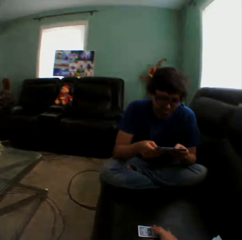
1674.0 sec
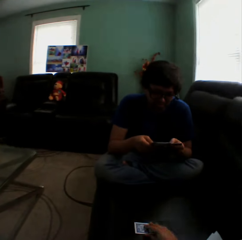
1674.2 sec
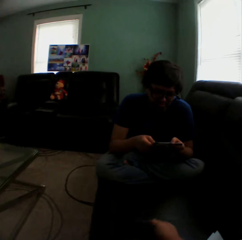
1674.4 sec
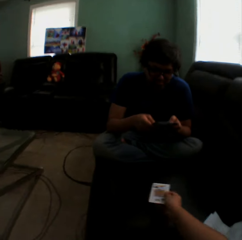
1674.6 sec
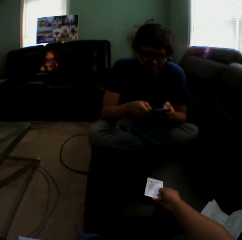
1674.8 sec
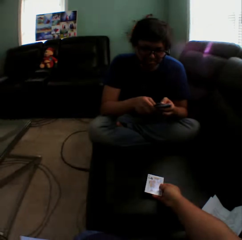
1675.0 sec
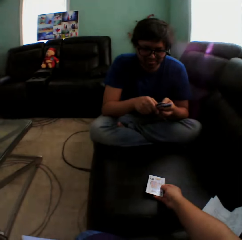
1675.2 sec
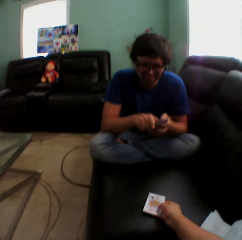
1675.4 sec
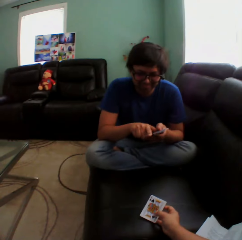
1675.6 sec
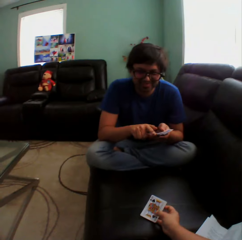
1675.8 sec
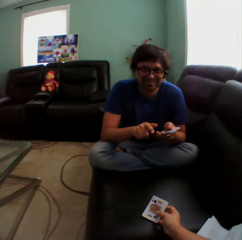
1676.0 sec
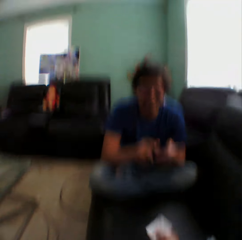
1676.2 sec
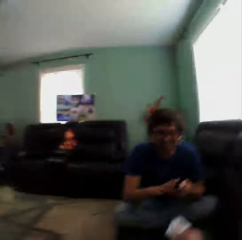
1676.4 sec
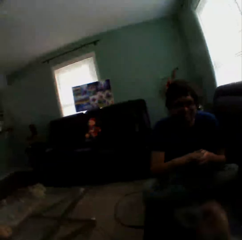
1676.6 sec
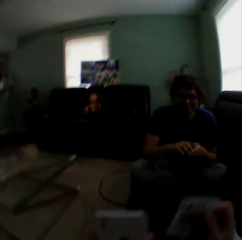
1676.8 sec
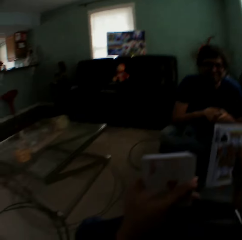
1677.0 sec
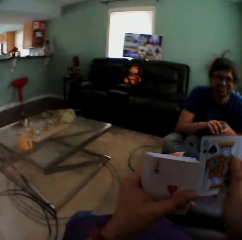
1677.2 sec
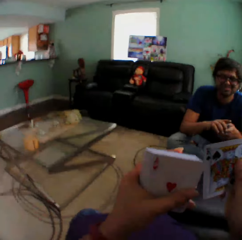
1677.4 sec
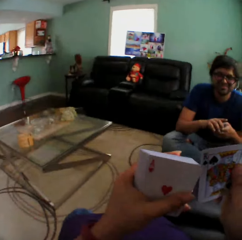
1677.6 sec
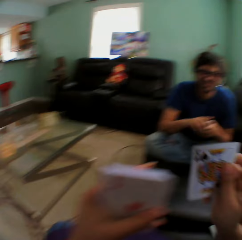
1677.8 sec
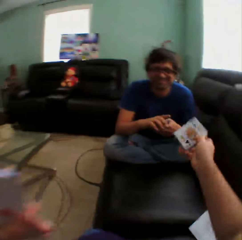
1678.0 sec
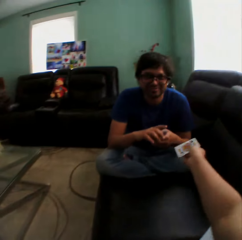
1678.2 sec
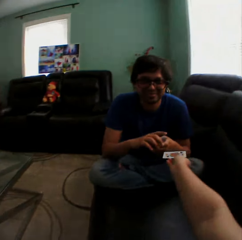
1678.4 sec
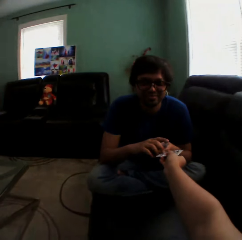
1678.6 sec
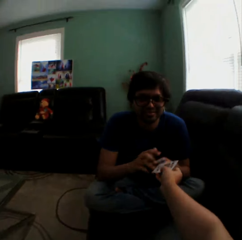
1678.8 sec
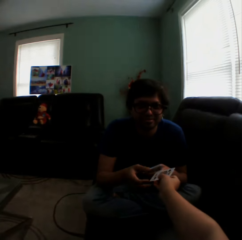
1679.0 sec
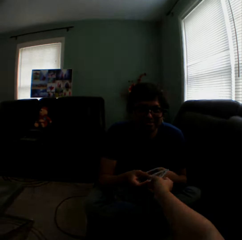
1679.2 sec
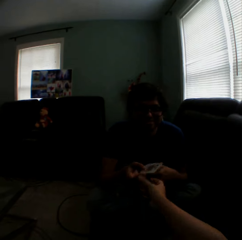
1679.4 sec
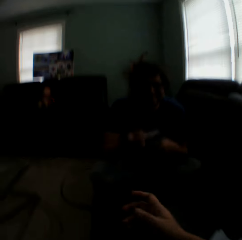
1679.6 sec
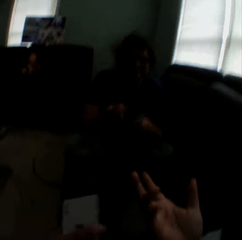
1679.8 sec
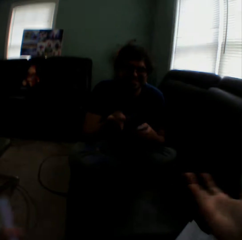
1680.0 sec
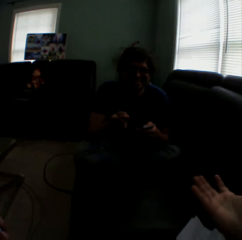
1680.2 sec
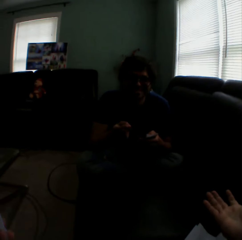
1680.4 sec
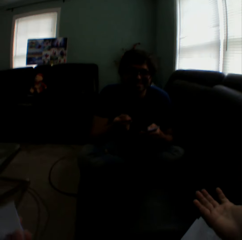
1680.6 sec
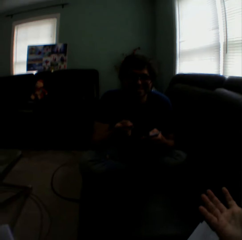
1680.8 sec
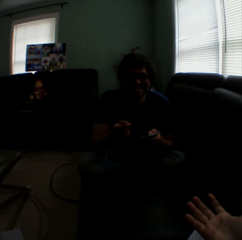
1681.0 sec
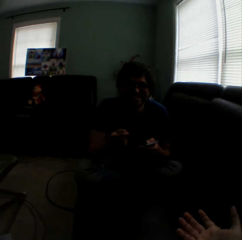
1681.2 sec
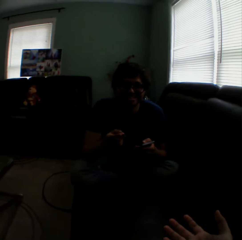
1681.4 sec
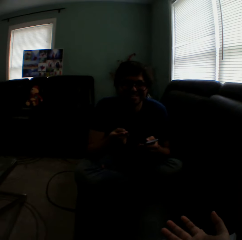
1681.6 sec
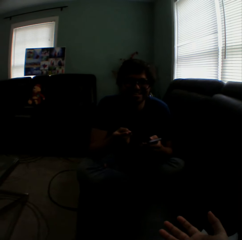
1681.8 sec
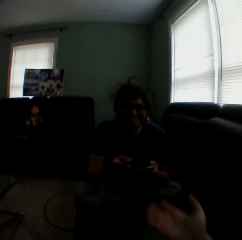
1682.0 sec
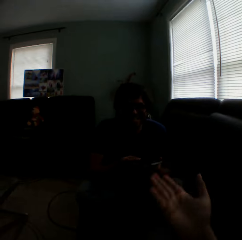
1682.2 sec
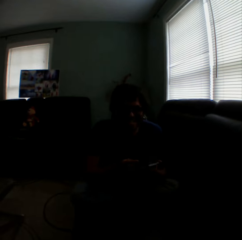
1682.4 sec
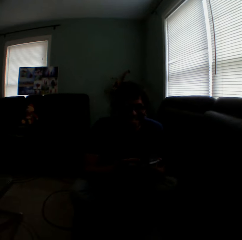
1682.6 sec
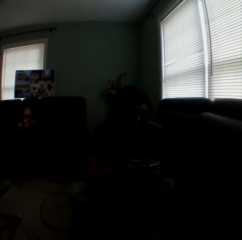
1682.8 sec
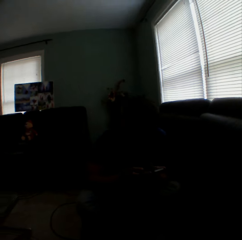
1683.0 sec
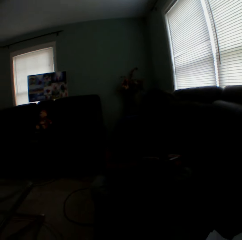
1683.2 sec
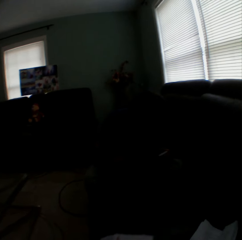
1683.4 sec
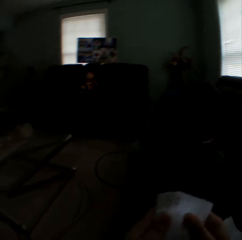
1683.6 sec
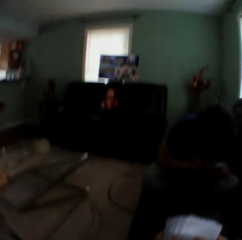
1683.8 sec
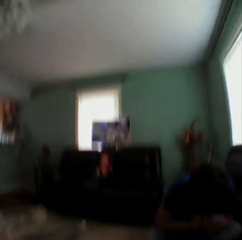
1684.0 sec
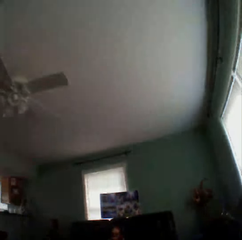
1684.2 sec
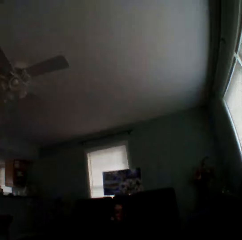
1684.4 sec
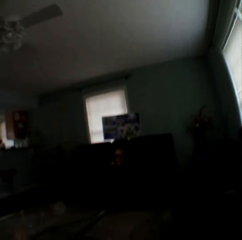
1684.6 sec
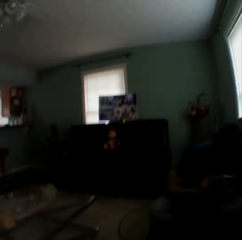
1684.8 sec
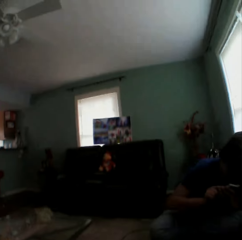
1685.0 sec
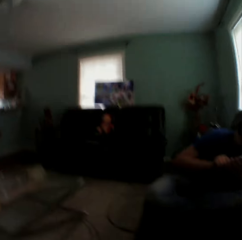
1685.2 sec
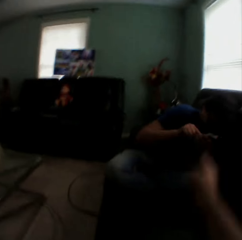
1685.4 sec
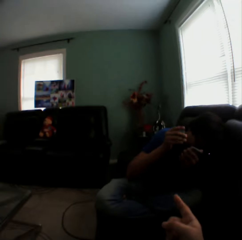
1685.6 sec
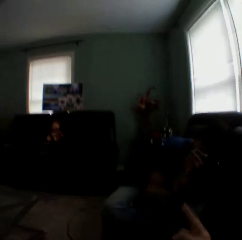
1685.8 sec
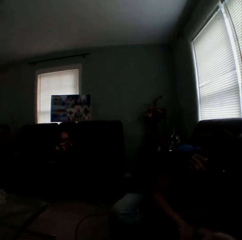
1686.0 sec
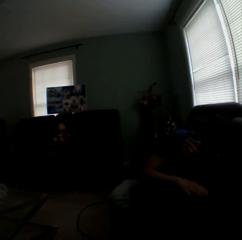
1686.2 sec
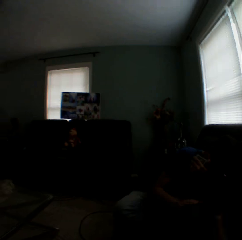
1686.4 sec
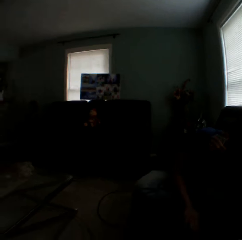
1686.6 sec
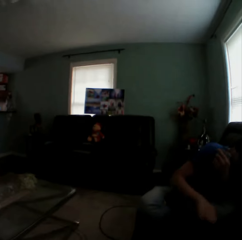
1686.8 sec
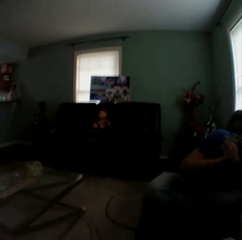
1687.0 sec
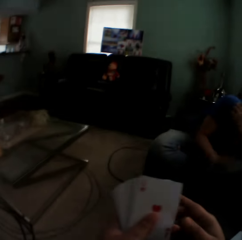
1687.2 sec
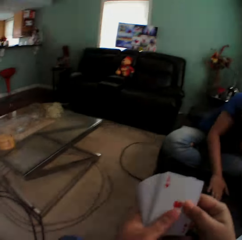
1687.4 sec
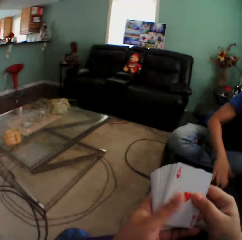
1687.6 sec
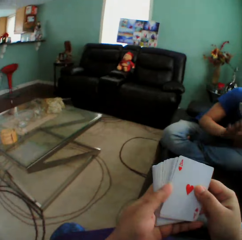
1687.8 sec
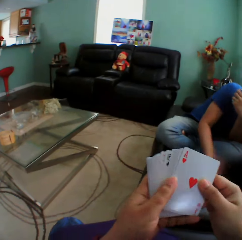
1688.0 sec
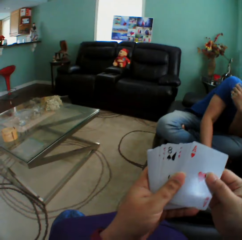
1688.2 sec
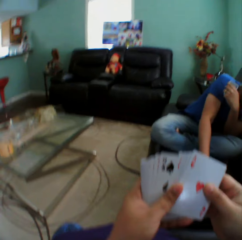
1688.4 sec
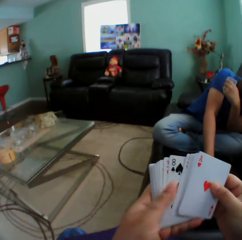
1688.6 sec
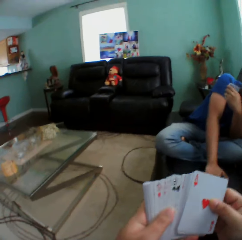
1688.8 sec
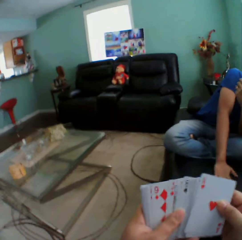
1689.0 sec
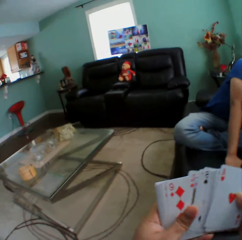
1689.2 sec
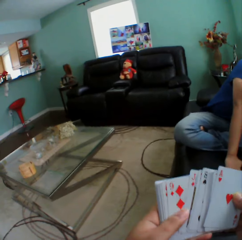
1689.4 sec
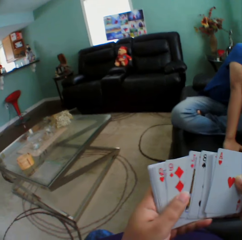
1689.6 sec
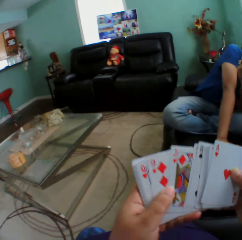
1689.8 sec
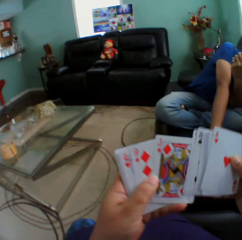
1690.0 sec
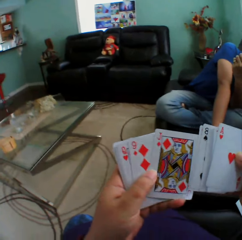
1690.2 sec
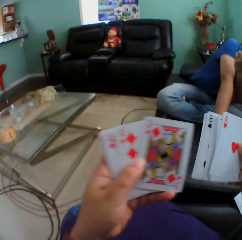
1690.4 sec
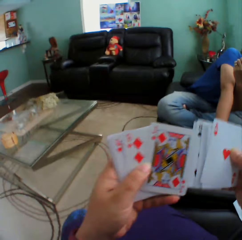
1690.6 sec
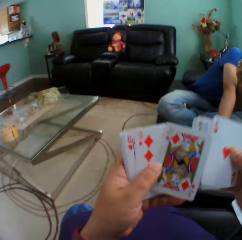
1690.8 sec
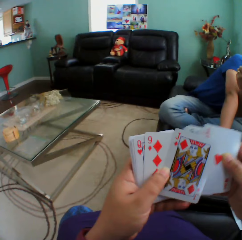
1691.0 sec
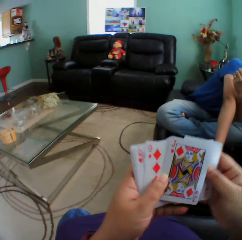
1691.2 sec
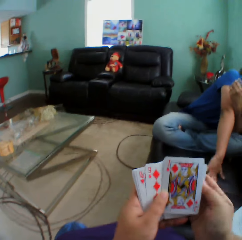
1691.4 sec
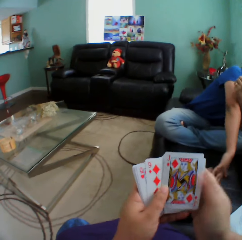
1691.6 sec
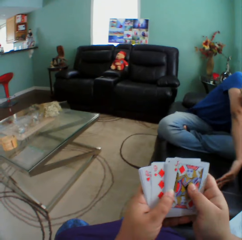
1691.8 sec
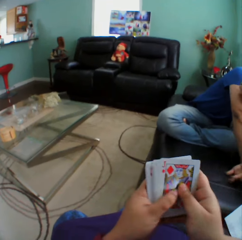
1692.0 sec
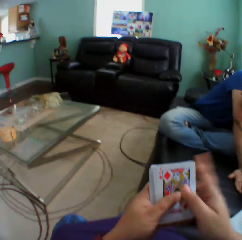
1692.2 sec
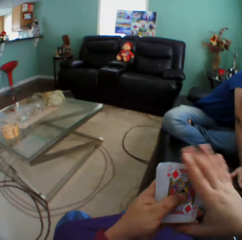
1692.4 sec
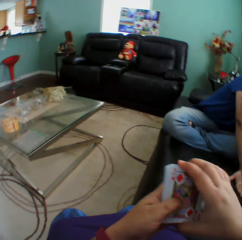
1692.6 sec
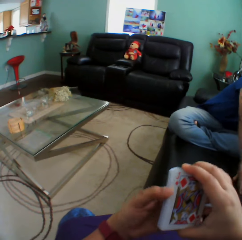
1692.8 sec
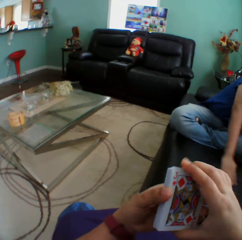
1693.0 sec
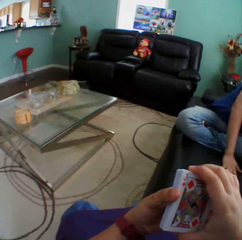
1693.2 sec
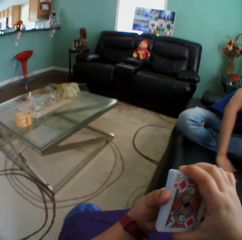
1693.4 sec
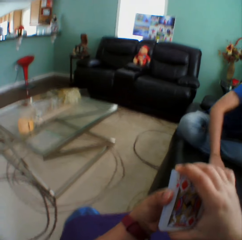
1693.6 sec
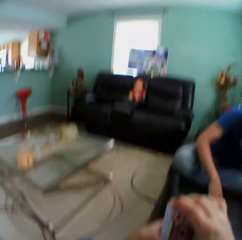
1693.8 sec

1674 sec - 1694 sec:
The camera wearer turns a card on a couch. They hold a playing card. They turn to the side. They insert a card in a pile of cards. They give a card to a man. They hold playing cards. They sway hands. The man holds playing cards. The camera wearer turns to the side. The man leans on the couch and taps a hand on the couch. The camera wearer arranges cards in a hand. They hold playing cards. The man straightens a hand.

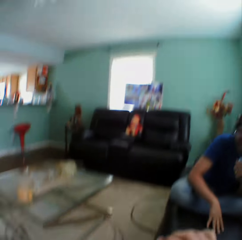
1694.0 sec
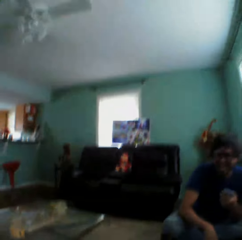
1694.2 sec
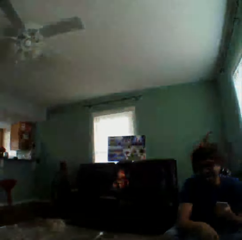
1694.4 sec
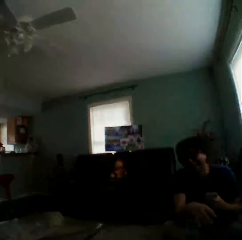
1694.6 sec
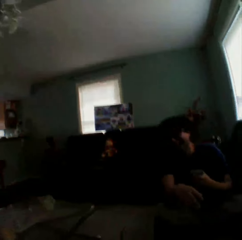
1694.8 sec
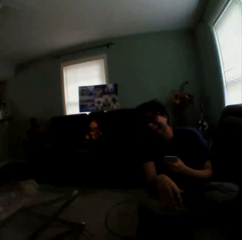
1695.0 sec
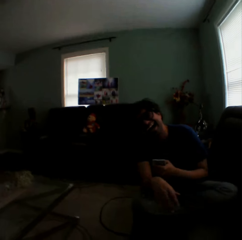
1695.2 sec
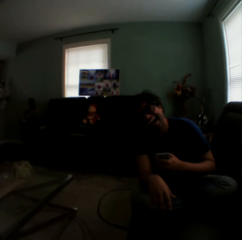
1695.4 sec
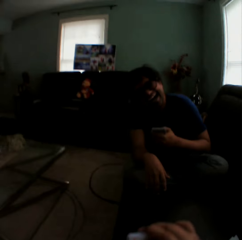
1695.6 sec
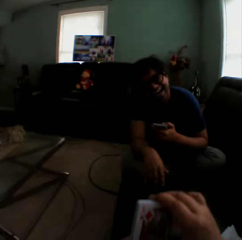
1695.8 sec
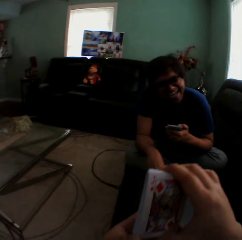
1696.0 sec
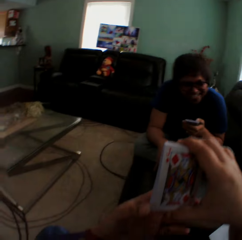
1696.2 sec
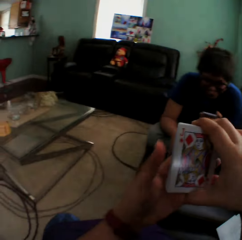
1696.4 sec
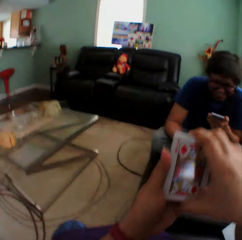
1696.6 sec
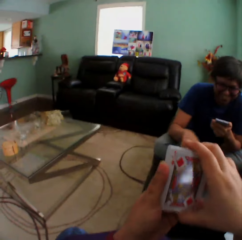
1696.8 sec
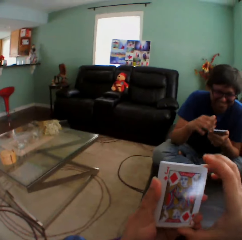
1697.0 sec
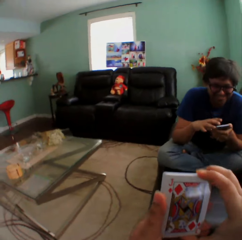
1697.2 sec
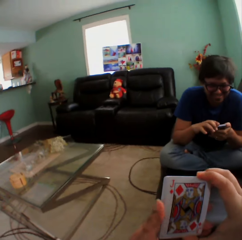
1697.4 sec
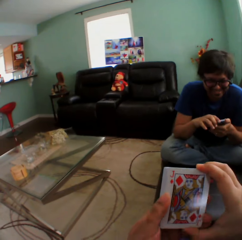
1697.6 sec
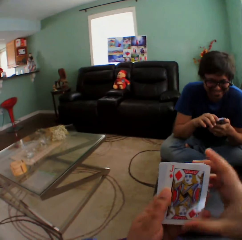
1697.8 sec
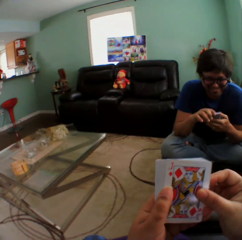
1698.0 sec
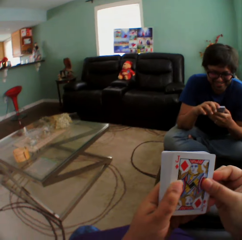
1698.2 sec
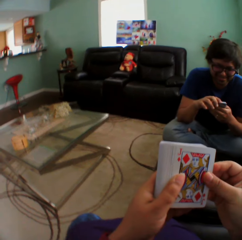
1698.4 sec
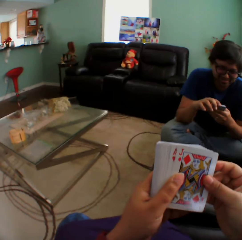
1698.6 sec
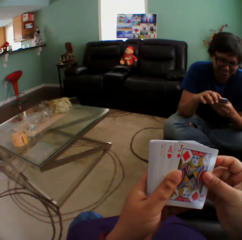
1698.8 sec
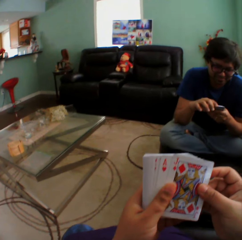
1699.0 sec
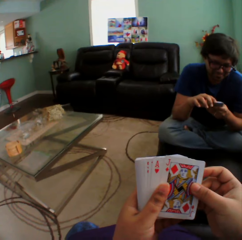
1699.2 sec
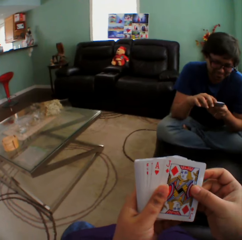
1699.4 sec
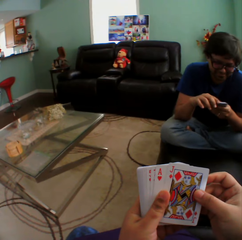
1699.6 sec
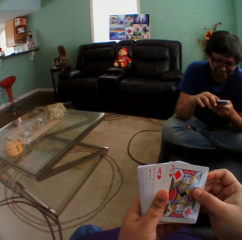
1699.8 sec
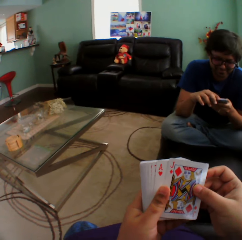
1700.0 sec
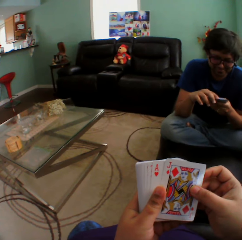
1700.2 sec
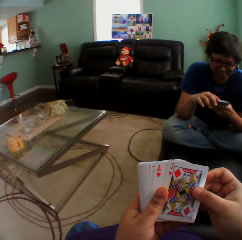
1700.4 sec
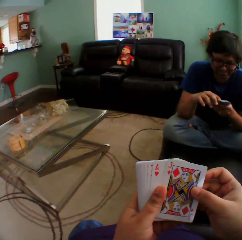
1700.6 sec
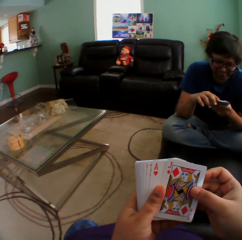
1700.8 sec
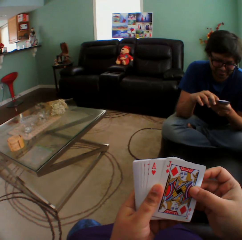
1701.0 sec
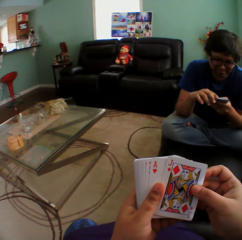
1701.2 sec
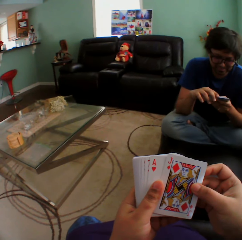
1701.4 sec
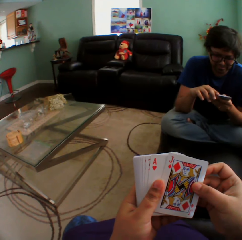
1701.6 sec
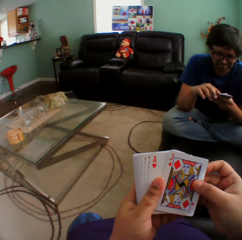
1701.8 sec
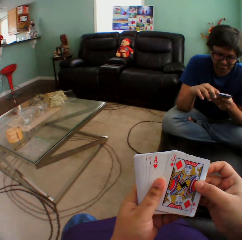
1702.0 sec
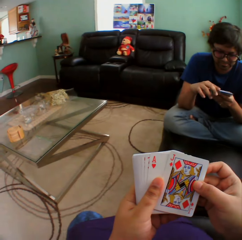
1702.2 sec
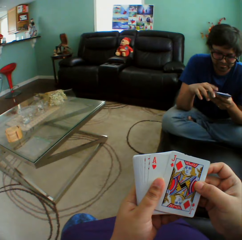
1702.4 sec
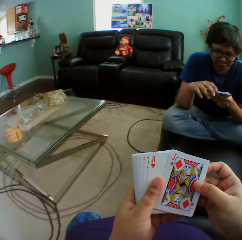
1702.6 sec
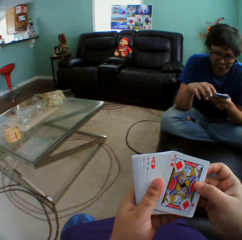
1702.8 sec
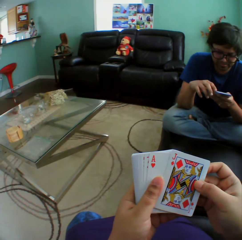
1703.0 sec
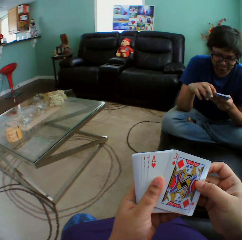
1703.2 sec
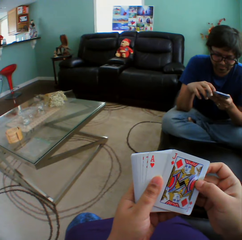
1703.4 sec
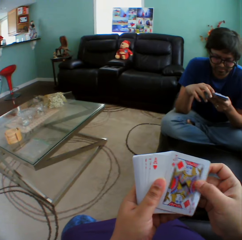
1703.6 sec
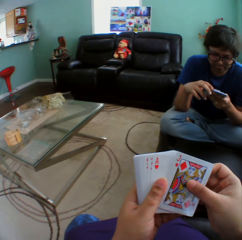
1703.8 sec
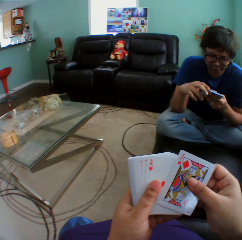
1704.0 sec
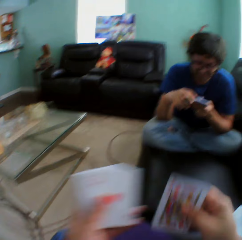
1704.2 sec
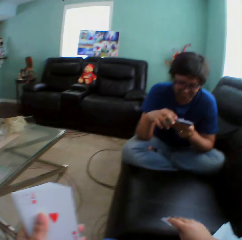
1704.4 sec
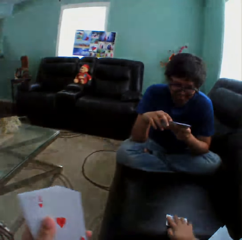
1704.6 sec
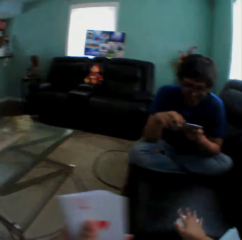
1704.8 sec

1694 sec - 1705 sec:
A man holds playing cards. The camera wearer holds playing cards. The man arranges cards in a hand.
